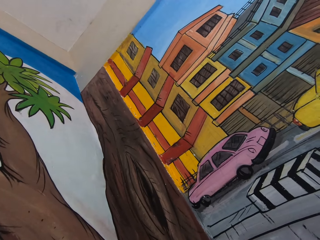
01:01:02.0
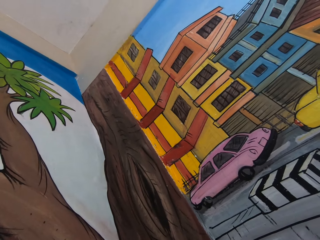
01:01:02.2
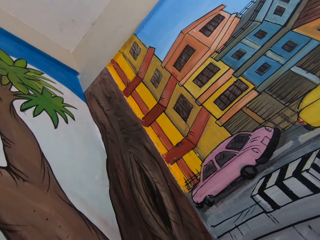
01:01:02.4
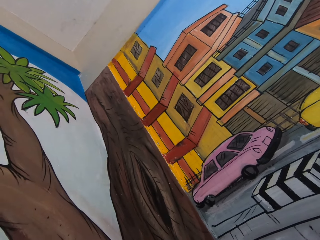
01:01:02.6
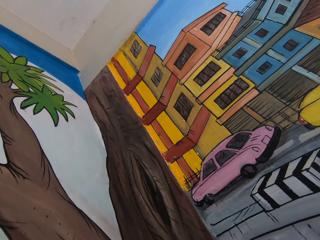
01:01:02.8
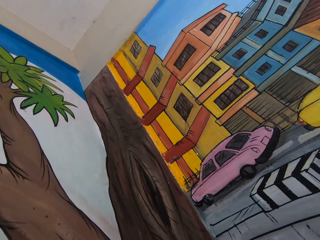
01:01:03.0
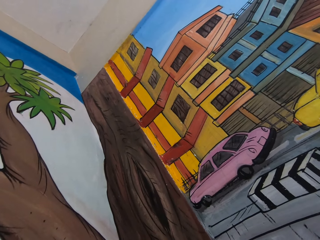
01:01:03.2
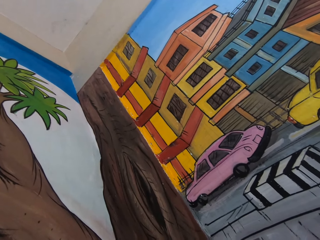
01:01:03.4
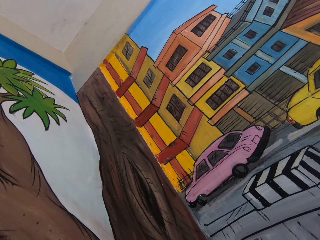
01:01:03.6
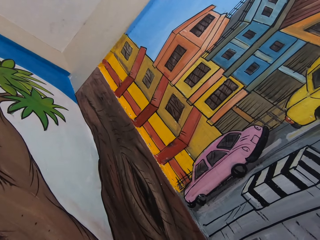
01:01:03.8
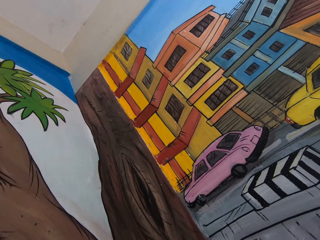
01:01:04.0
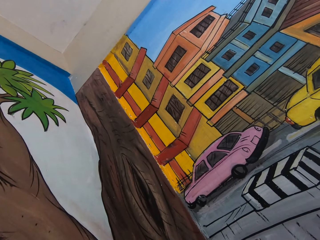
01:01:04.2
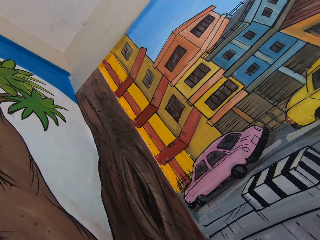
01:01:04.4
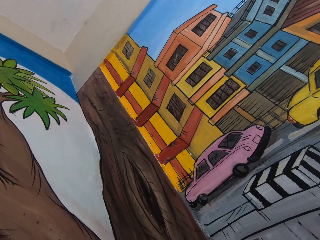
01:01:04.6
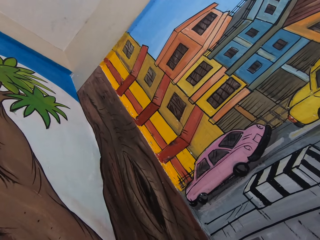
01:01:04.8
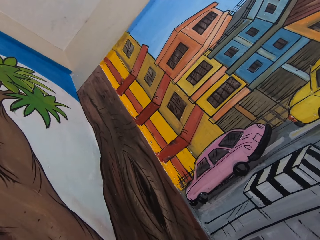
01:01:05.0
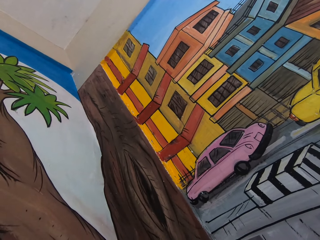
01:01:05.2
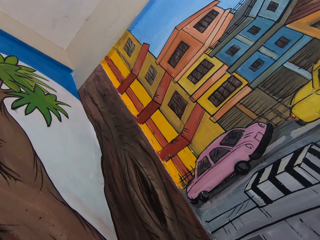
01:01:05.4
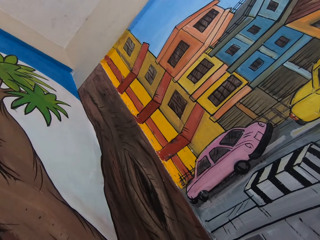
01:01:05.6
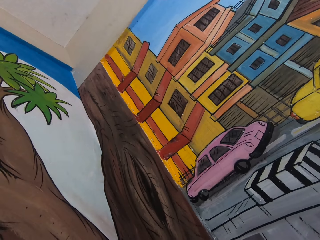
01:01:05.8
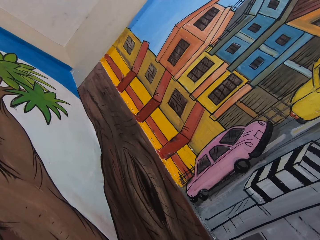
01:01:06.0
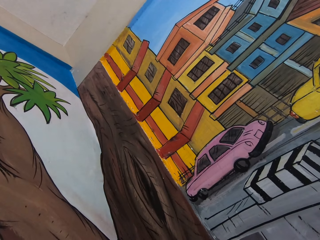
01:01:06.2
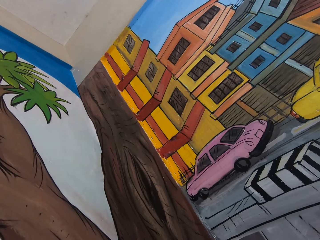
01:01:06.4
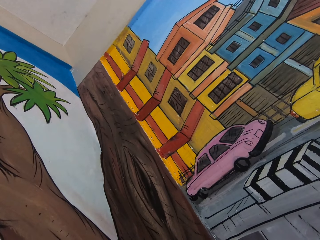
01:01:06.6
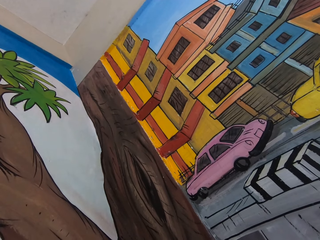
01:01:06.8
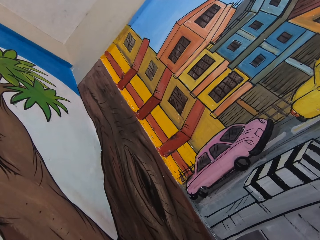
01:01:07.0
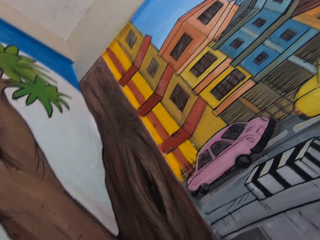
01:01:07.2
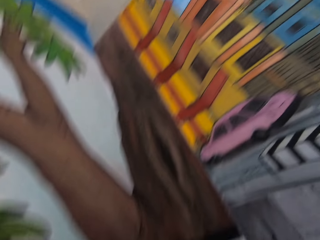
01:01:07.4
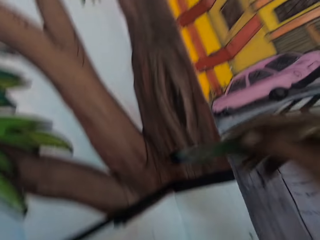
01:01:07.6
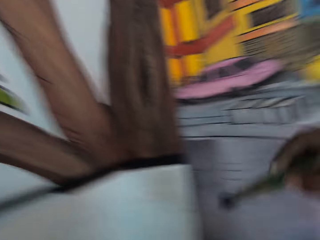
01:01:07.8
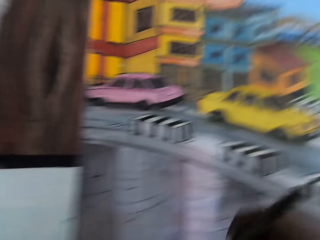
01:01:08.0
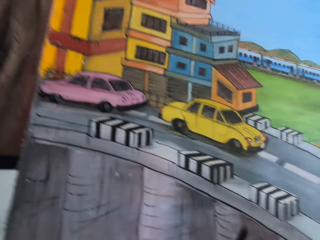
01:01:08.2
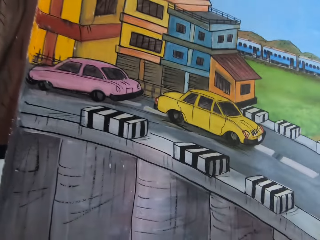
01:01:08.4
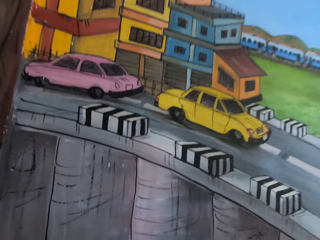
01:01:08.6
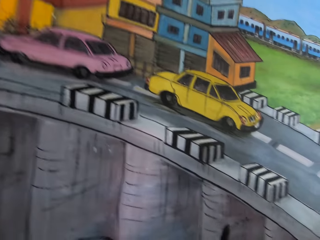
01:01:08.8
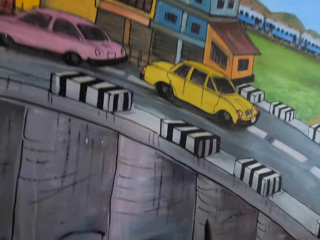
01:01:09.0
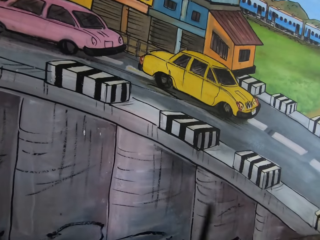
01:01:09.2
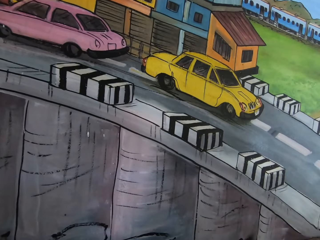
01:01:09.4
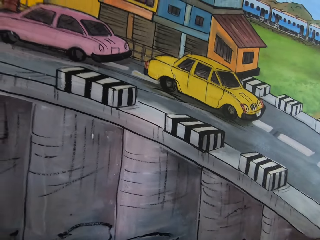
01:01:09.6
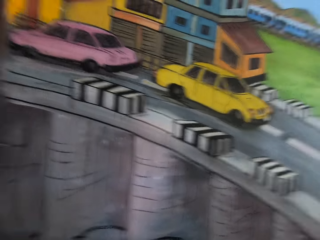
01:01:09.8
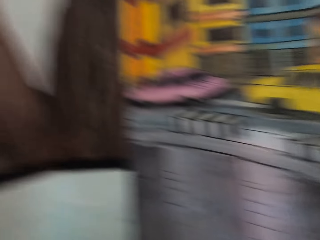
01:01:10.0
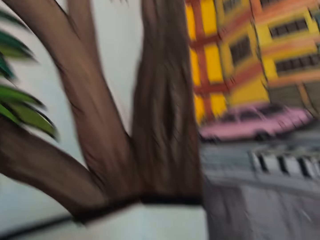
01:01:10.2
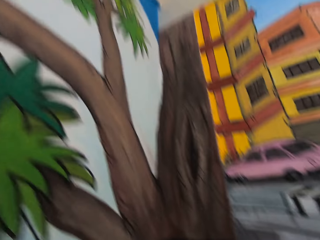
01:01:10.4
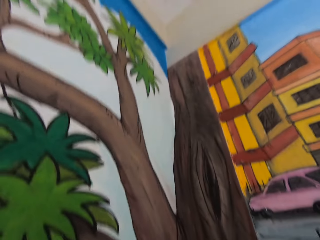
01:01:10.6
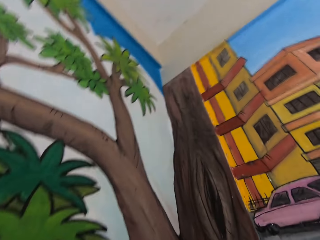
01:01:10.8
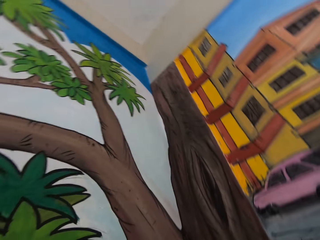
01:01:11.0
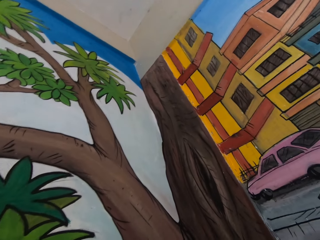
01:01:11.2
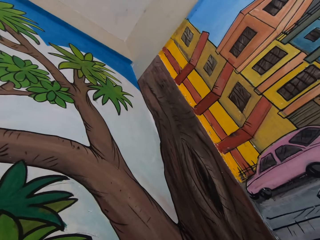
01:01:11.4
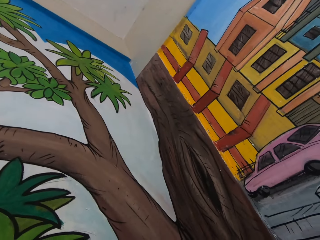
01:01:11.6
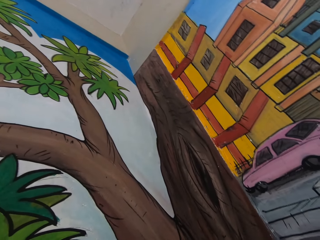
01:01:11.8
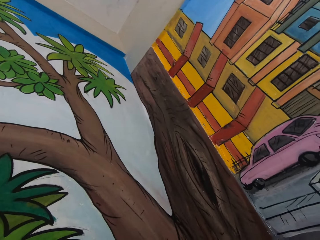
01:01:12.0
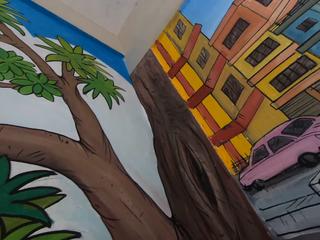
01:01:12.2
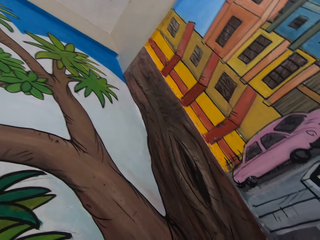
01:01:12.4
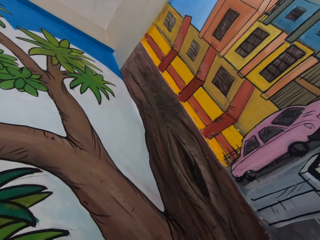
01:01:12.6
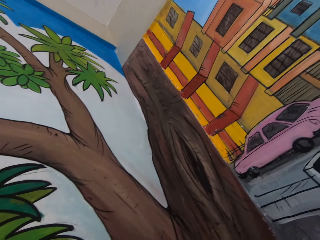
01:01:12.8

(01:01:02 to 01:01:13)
The man talks in the background. The camera wearer holds the paint brush in his right hand. He picks up the paint brush.

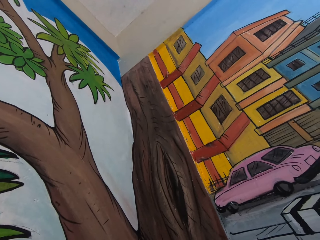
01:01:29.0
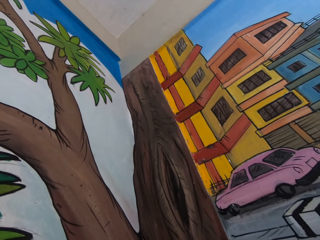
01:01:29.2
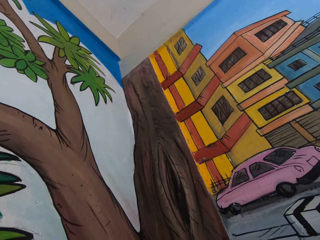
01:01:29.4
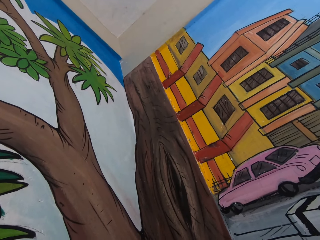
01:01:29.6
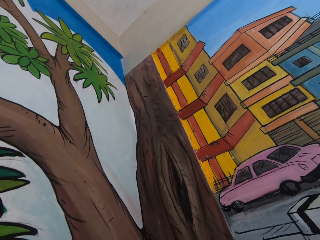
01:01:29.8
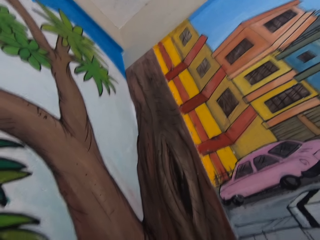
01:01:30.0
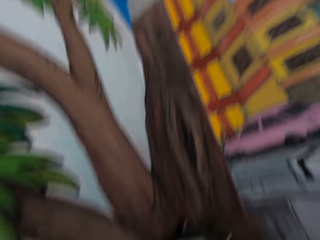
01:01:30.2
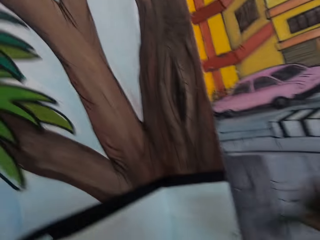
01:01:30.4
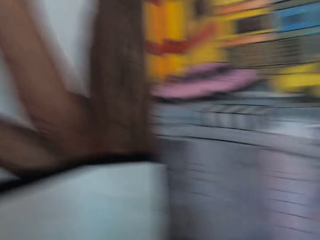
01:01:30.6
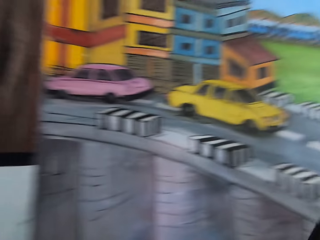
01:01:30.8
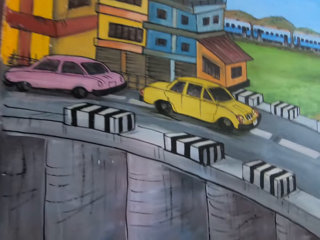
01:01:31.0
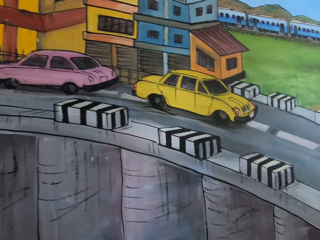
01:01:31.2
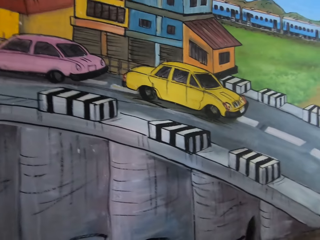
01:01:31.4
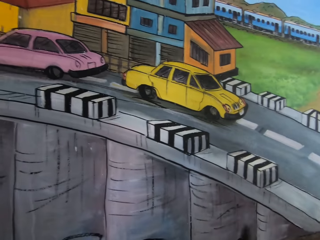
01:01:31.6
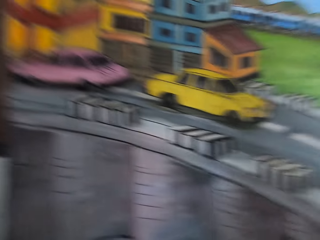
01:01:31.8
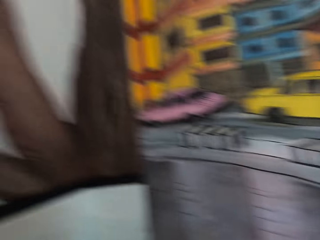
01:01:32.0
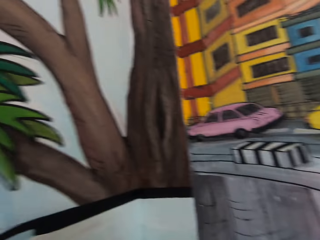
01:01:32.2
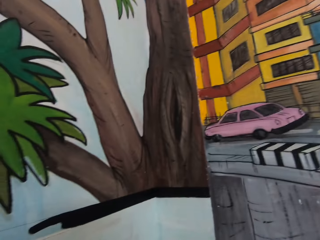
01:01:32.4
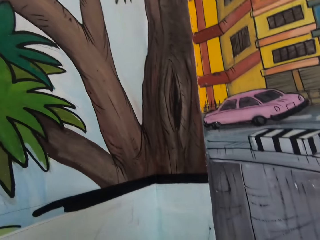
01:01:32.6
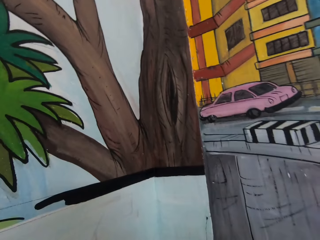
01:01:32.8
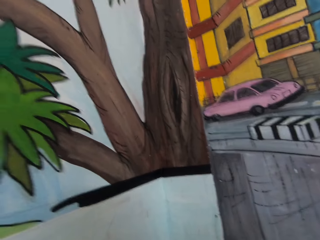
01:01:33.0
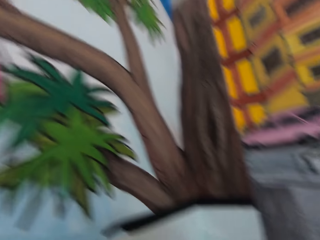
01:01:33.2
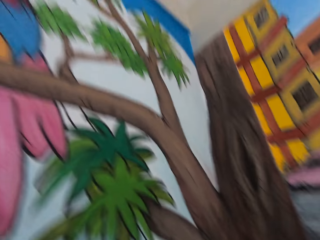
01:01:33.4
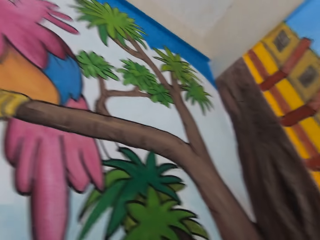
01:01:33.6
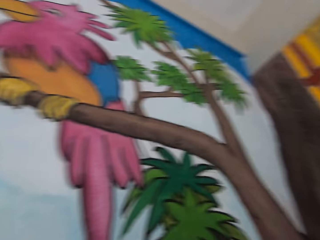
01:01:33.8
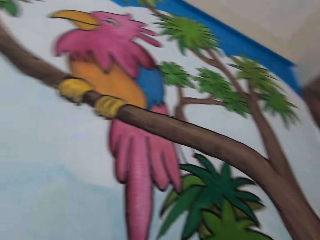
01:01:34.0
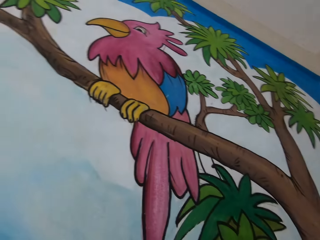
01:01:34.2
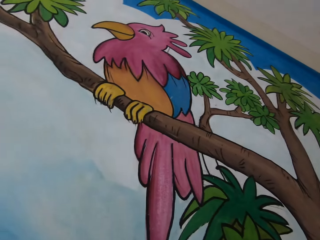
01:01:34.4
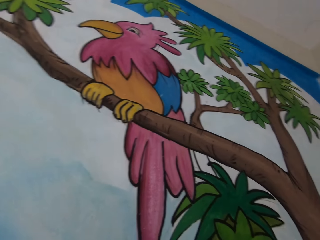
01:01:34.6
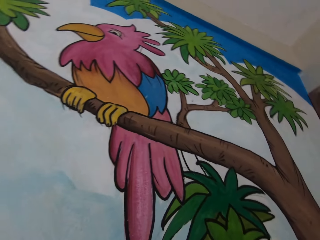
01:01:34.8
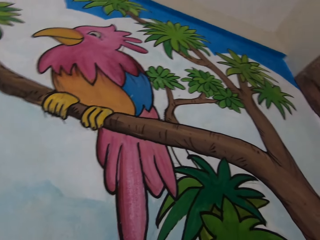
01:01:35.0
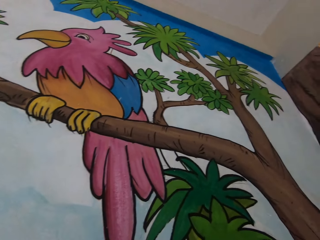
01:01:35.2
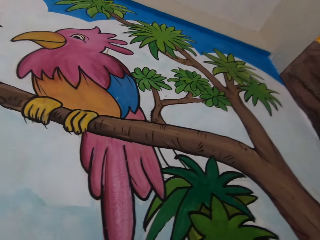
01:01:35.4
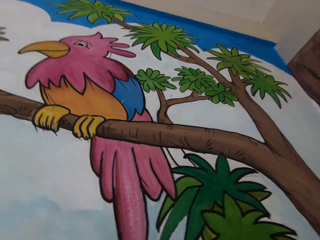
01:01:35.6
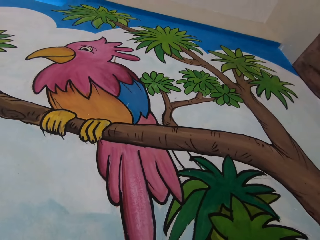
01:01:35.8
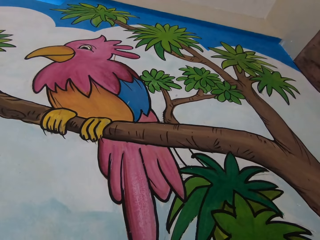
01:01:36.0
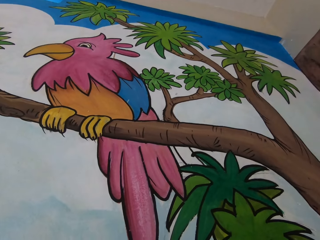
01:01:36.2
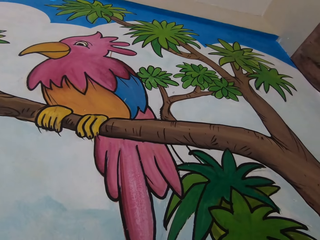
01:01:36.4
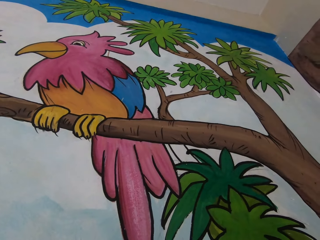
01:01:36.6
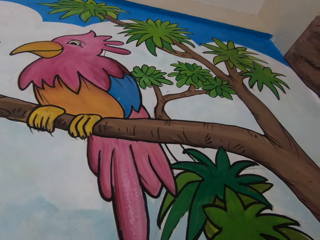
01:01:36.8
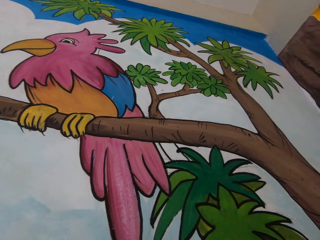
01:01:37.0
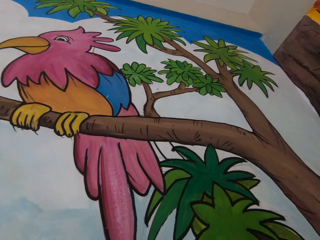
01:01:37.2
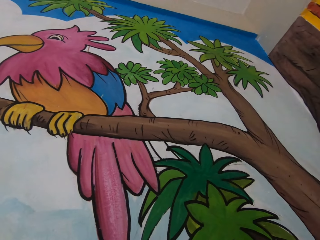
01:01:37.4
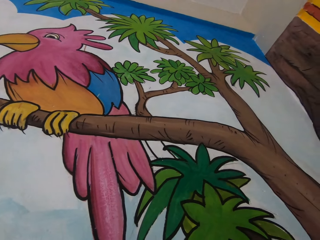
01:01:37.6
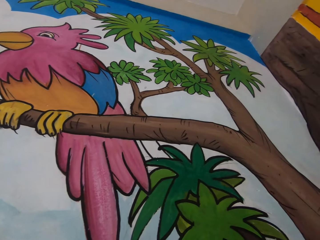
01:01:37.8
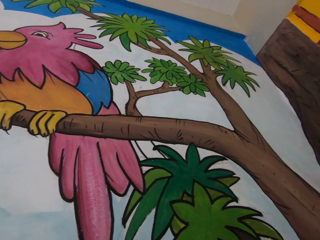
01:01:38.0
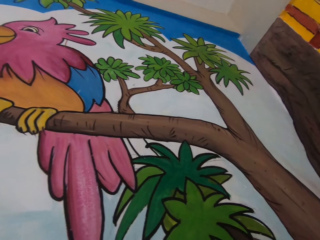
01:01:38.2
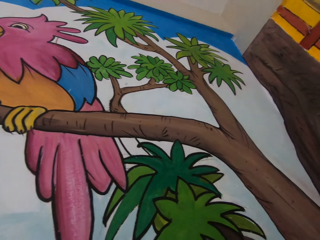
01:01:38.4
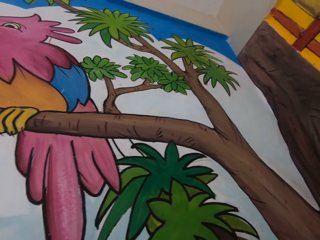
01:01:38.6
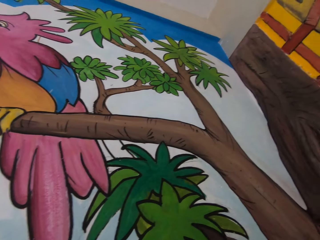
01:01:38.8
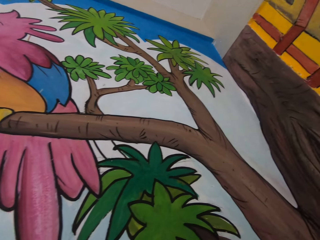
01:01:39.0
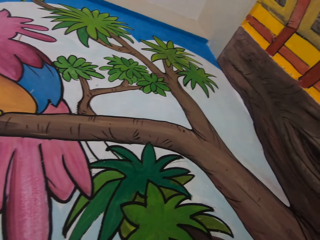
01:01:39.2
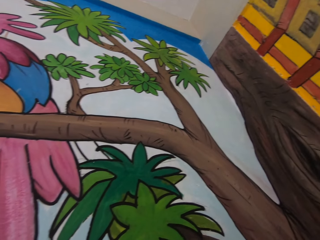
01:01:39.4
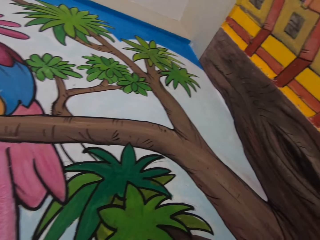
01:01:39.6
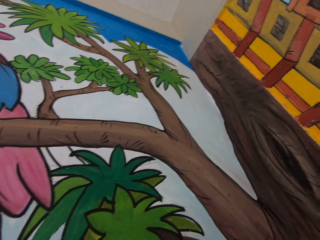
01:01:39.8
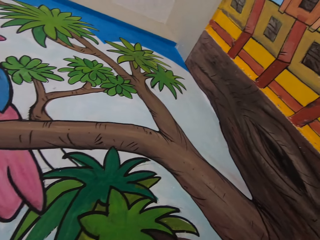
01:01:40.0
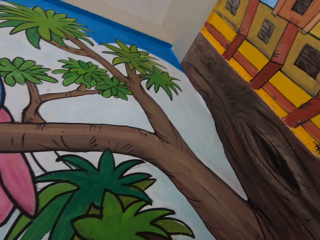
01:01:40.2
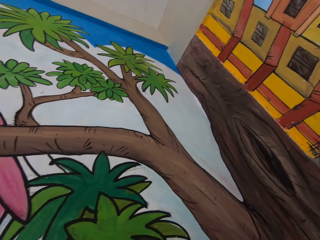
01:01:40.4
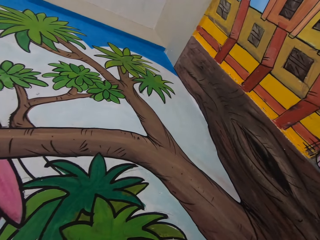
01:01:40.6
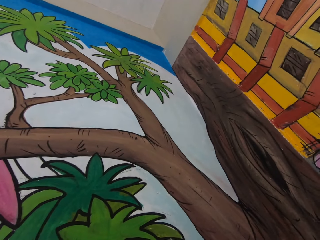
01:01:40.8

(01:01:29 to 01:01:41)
The camera wearer holds the paint brush in his right hand. He moves the hand.
